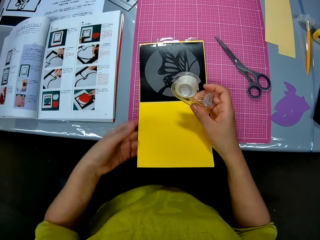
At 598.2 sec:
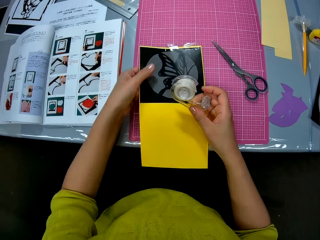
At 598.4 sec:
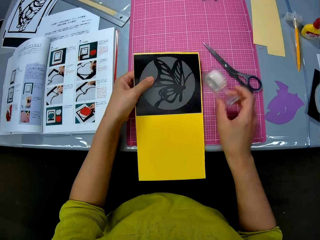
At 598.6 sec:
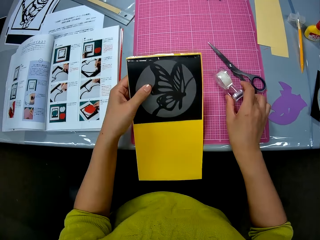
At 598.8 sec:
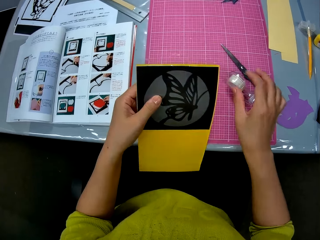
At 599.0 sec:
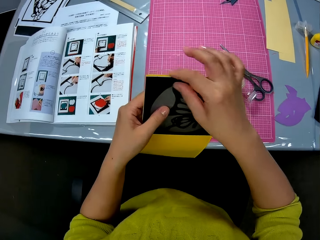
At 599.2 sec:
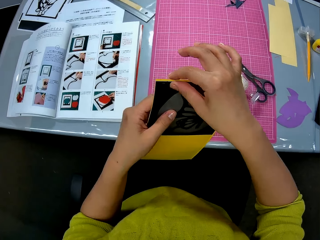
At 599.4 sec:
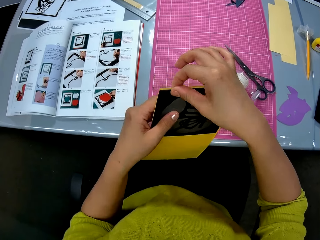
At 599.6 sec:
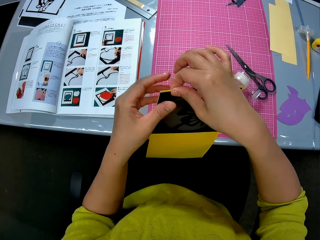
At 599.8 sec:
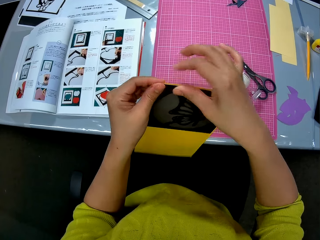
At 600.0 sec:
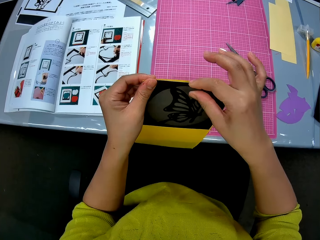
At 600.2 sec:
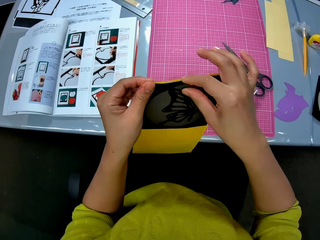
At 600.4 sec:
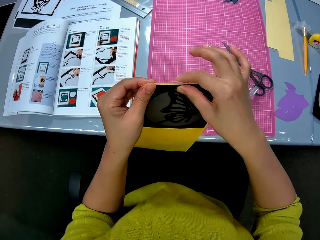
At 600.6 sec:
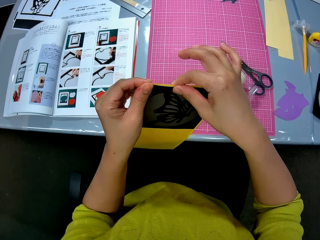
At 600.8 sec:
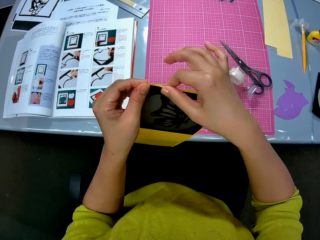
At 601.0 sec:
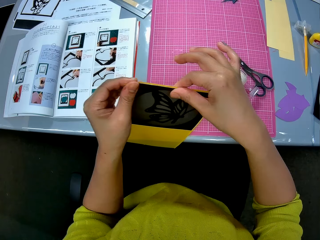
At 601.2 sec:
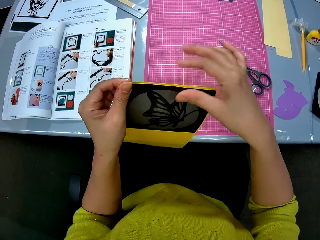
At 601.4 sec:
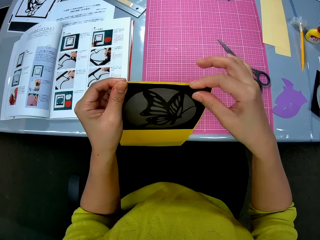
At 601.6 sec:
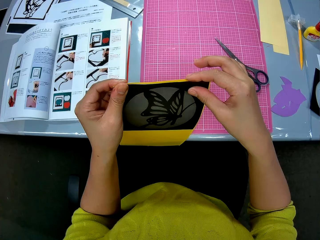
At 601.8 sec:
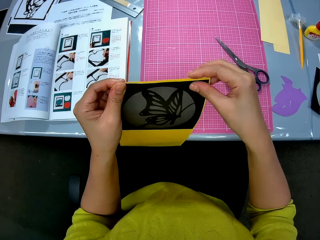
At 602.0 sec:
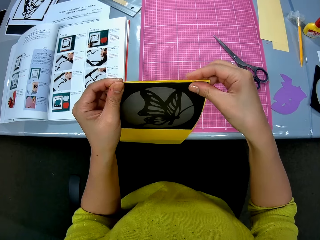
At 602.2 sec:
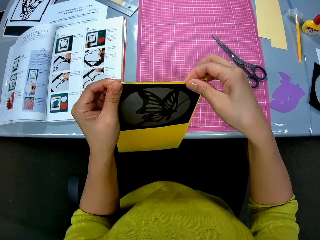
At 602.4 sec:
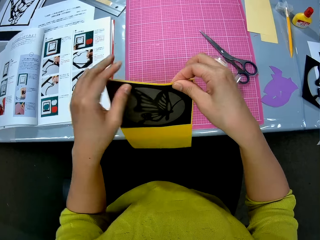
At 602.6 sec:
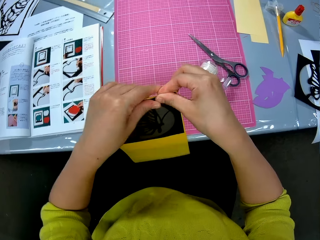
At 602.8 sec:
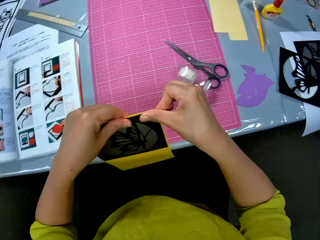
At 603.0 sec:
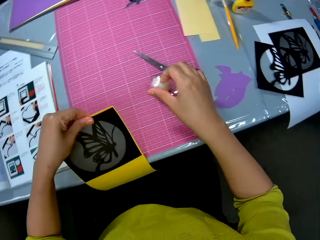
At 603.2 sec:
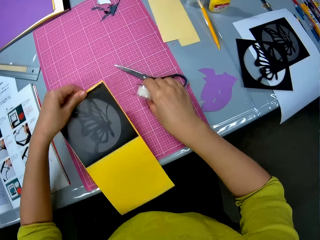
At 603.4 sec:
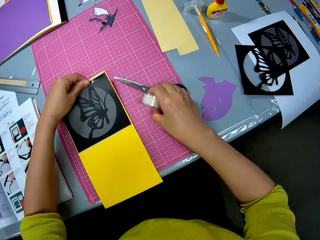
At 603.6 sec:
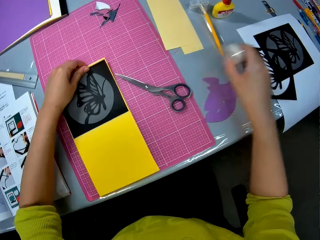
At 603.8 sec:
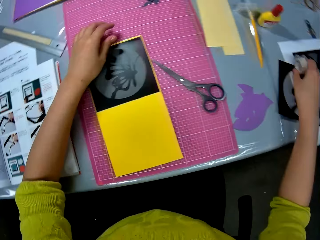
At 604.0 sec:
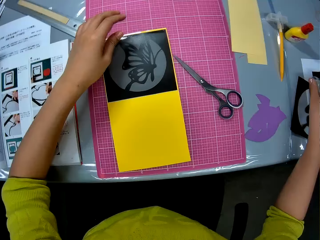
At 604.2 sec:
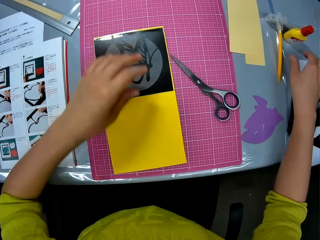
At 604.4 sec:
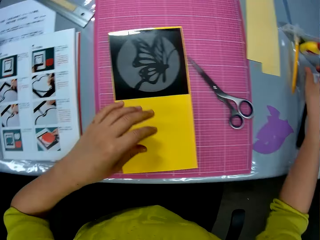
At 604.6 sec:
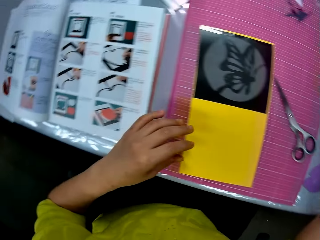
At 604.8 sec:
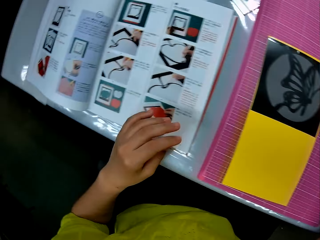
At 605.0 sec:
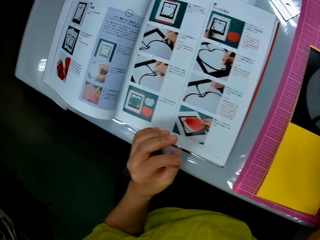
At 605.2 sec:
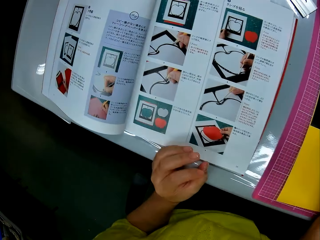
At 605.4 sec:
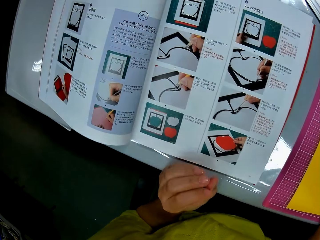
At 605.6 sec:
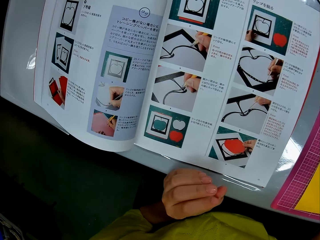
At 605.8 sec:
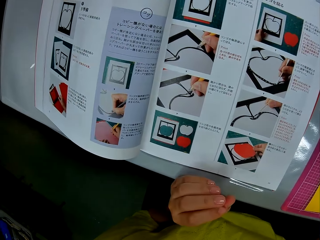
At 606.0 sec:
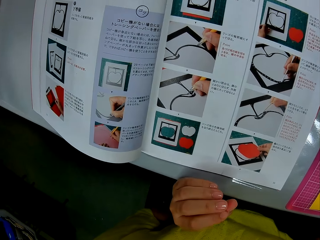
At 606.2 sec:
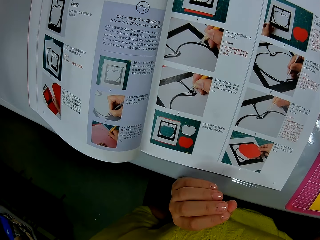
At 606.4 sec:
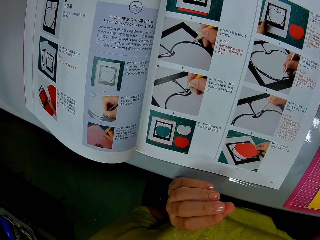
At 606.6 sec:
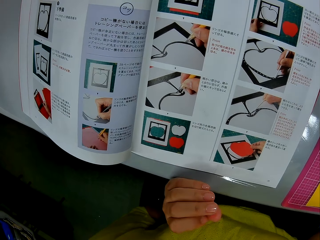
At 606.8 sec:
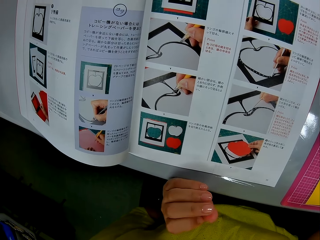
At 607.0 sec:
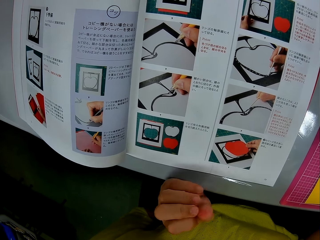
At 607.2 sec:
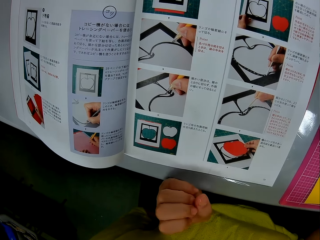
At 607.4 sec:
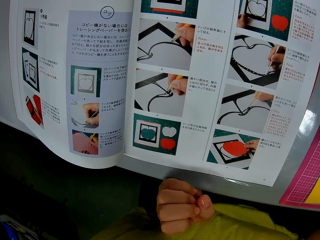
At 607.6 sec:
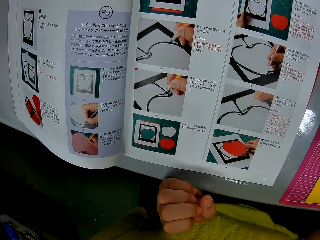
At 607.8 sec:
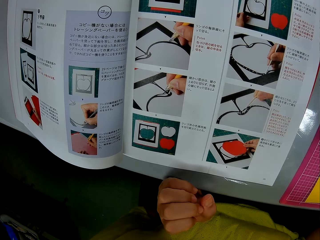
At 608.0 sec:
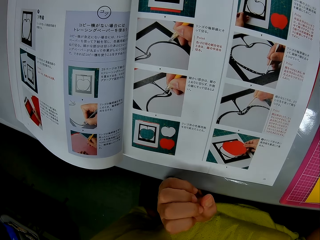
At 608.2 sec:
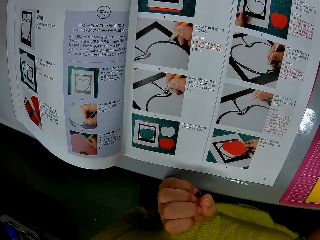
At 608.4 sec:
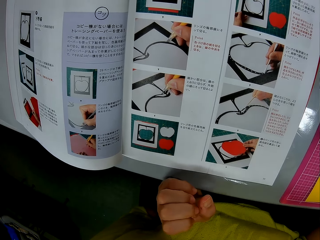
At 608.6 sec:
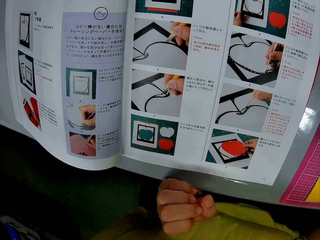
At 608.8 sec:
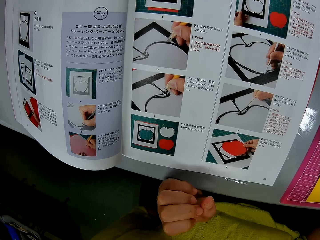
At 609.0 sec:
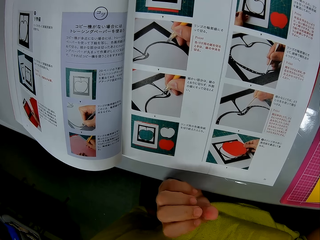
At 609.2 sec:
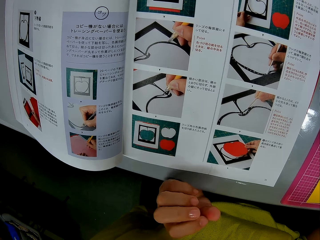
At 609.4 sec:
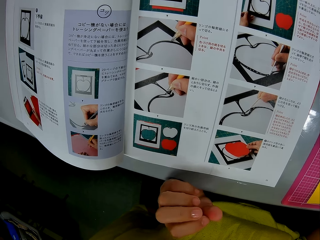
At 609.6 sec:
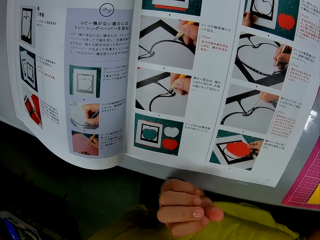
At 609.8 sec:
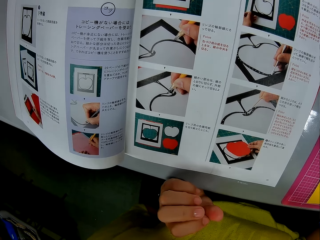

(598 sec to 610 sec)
The camera wearer picks up the cardboard and butterfly paper piece with her left hand. She puts the sellotape dispenser in her right hand on the cutting mat on the table. She joins the butterfly paper piece and the cardboard into a papercraft. She adjusts the cutting paper template. She picks up the sellotape dispenser on the cutting mat on the table with her right hand. She lays the papercraft in her left hand on the cutting mat on the table. She puts the sellotape dispenser in her right hand on the table. She looks at a textbook or manual on the table.

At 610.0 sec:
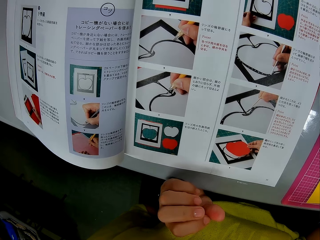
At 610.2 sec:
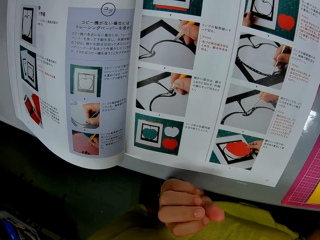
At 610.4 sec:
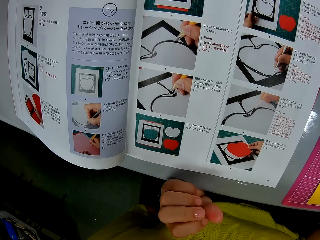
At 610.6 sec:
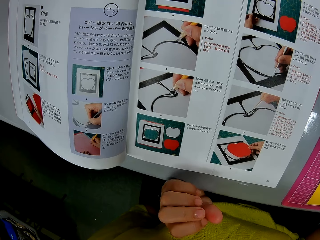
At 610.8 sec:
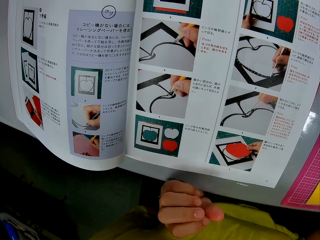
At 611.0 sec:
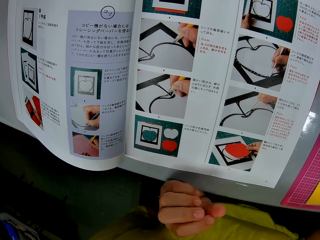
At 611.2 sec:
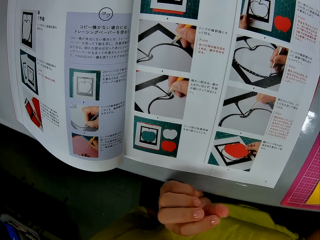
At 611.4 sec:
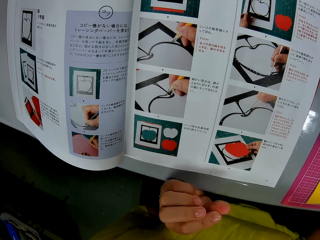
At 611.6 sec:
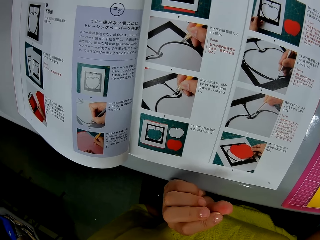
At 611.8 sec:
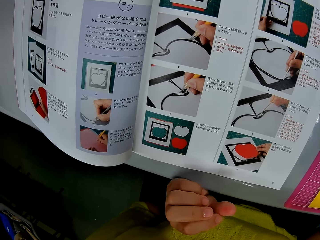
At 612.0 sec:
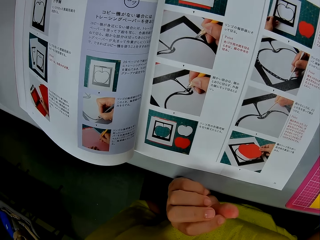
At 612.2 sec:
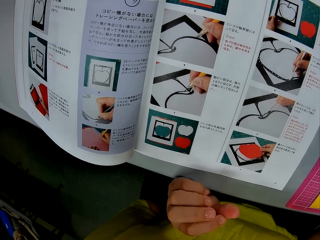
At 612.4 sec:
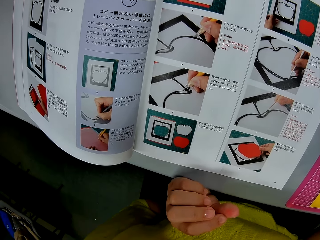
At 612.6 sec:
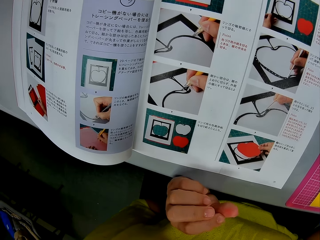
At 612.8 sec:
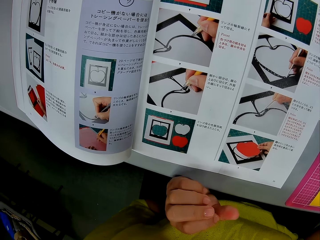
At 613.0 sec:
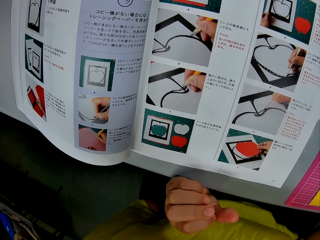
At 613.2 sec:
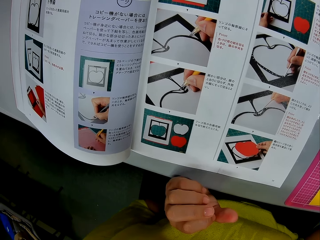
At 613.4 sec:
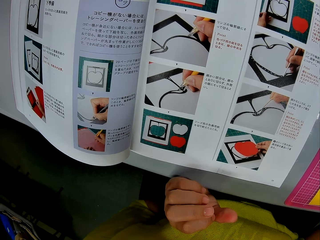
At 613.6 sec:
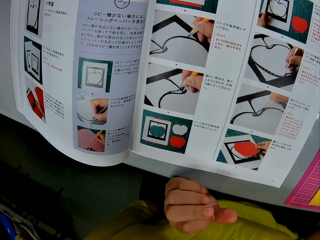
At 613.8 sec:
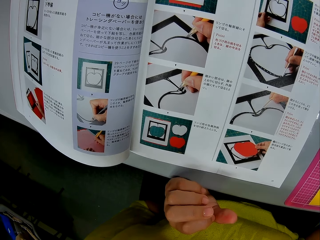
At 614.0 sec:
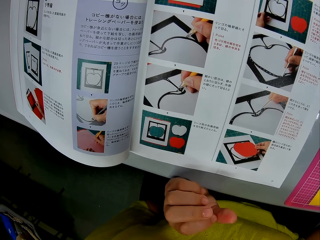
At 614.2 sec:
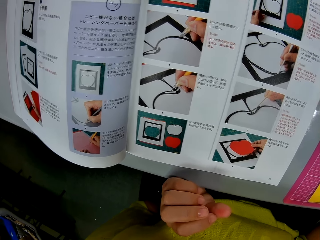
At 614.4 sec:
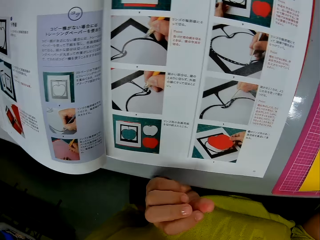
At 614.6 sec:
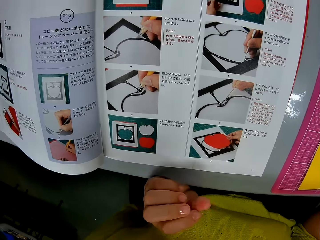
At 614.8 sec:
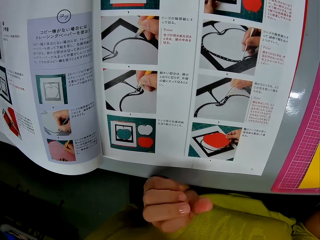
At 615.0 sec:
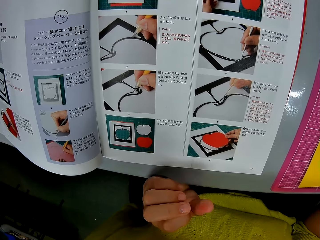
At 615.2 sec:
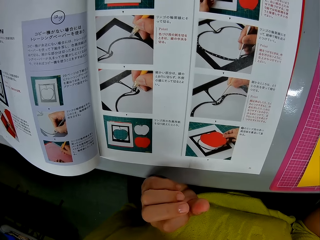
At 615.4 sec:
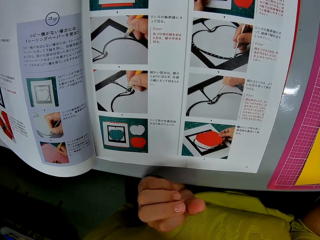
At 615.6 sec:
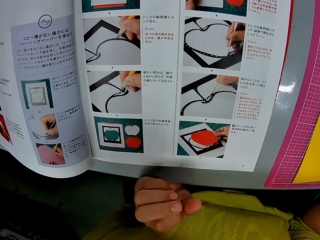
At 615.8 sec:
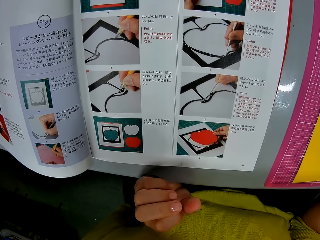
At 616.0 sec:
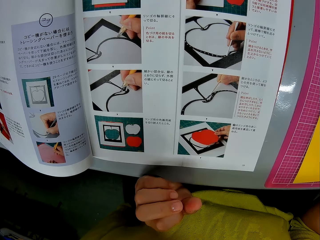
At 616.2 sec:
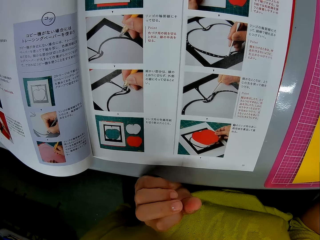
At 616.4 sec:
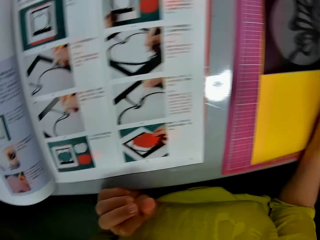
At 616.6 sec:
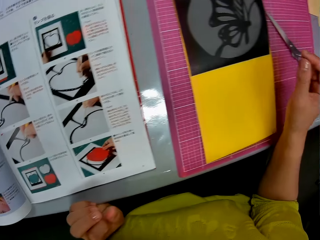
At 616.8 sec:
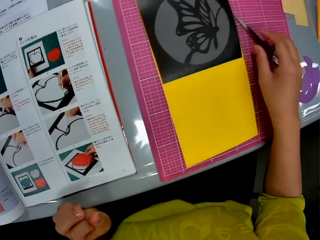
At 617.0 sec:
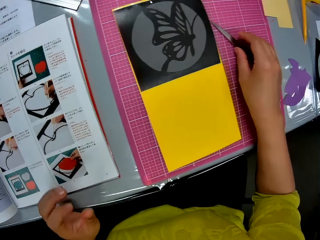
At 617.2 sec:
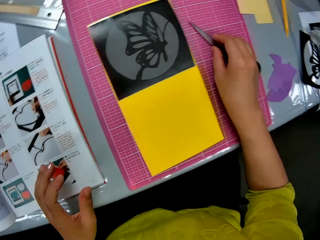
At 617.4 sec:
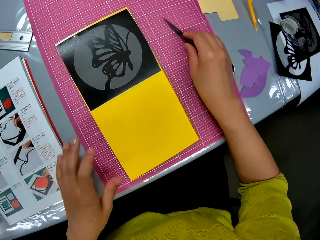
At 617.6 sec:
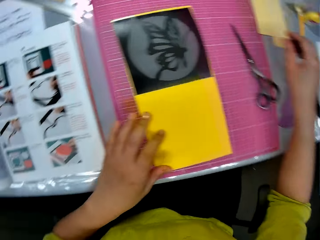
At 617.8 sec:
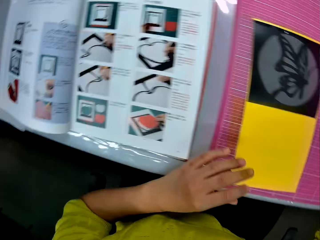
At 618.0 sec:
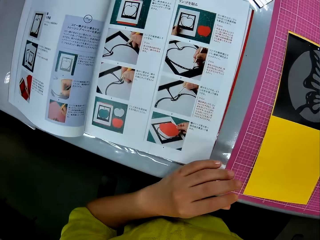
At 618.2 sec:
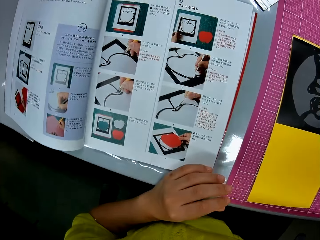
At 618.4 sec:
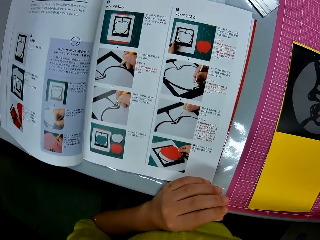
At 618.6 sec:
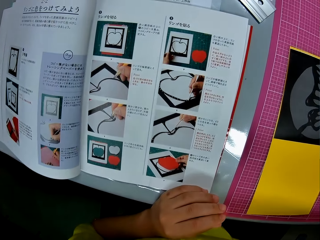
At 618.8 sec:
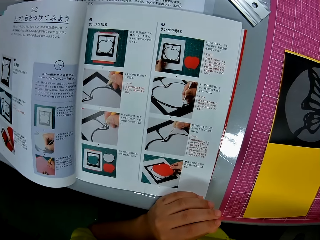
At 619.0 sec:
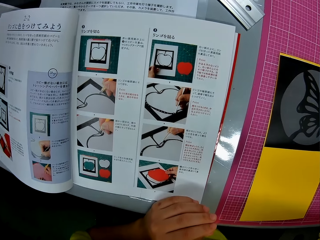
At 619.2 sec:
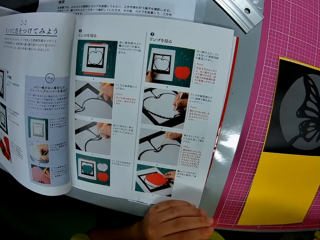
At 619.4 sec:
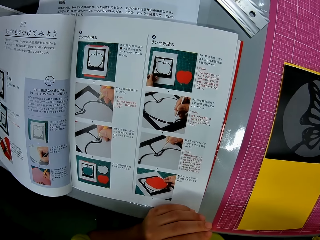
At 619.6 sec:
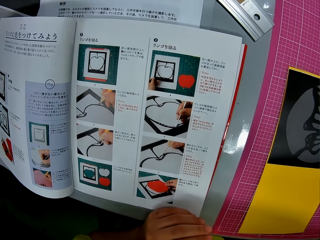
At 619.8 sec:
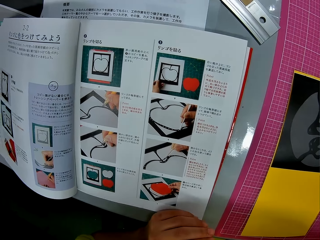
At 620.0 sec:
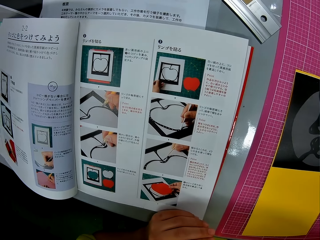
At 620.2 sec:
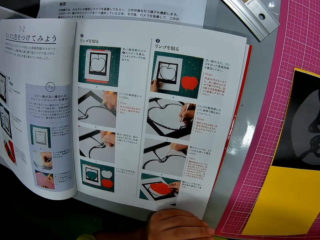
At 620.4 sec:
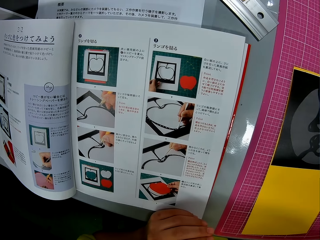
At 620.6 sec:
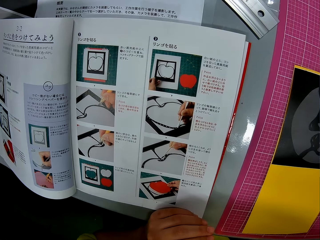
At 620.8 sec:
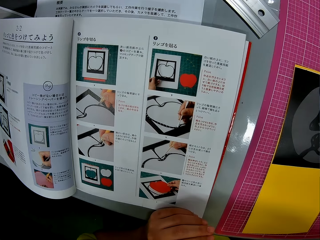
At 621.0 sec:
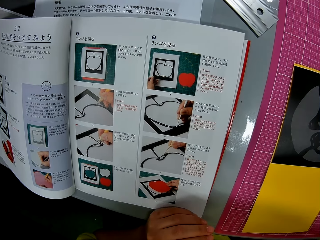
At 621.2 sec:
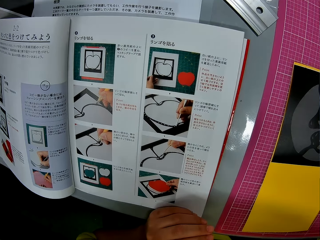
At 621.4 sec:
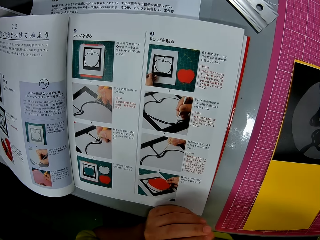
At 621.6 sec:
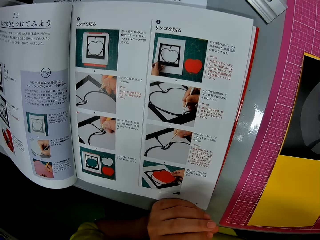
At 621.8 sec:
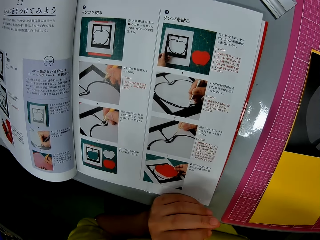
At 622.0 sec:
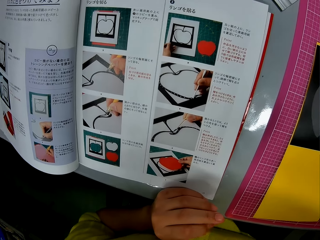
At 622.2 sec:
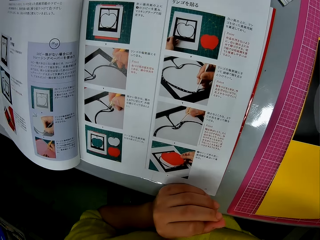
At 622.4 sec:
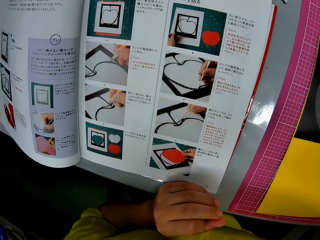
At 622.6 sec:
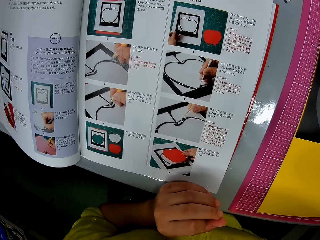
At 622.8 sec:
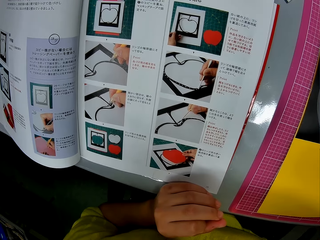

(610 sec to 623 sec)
The camera wearer picks up a pair of scissors. They read the manual.
